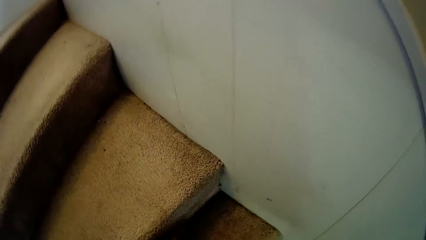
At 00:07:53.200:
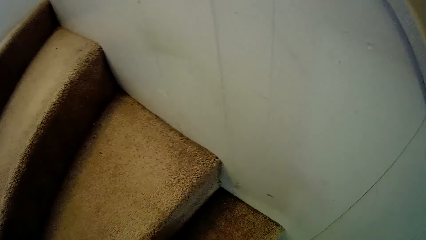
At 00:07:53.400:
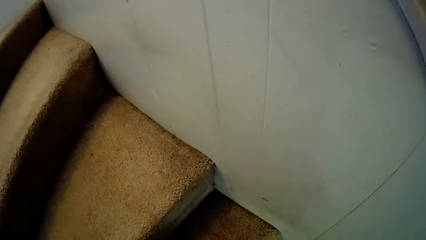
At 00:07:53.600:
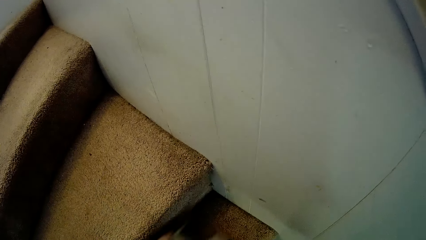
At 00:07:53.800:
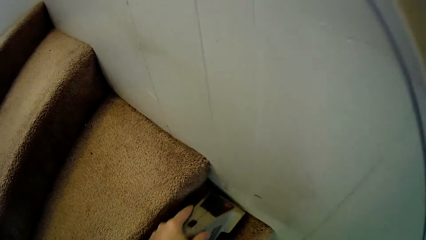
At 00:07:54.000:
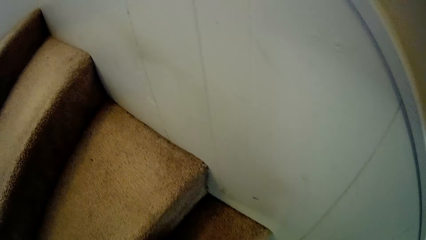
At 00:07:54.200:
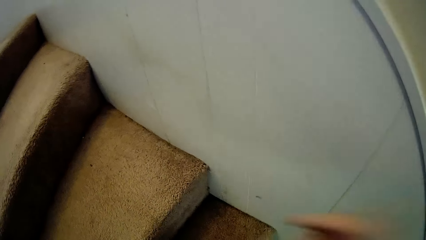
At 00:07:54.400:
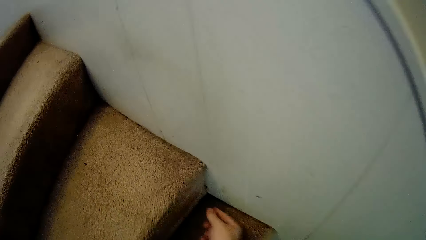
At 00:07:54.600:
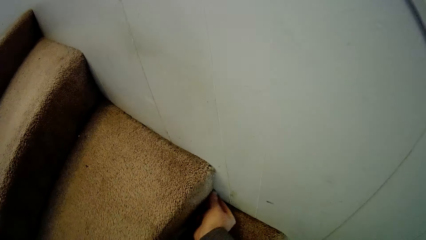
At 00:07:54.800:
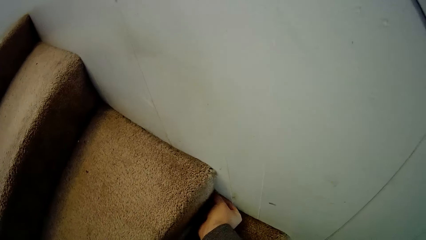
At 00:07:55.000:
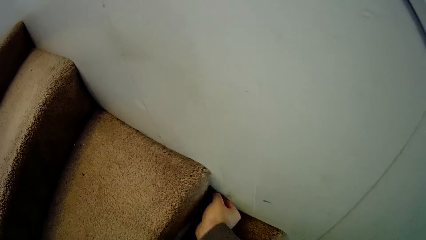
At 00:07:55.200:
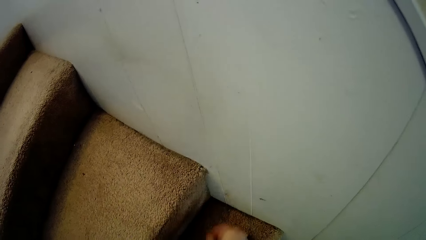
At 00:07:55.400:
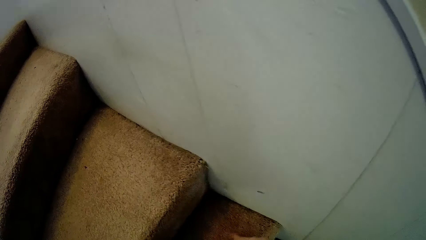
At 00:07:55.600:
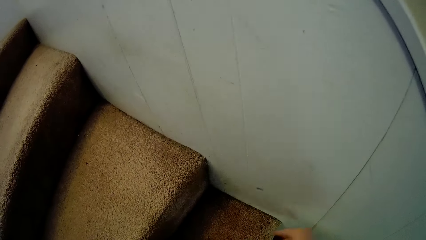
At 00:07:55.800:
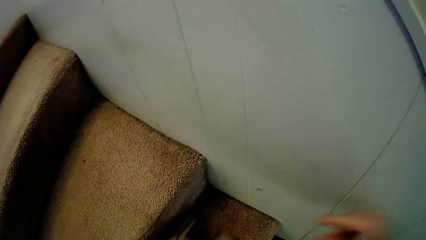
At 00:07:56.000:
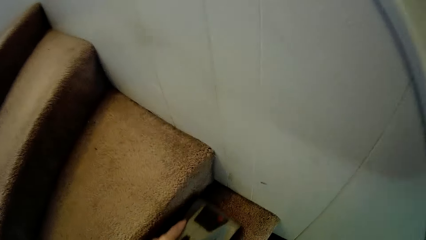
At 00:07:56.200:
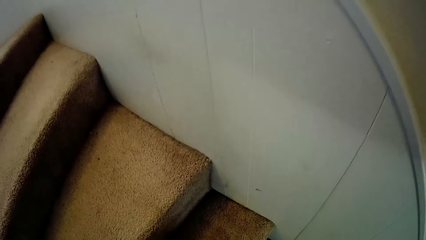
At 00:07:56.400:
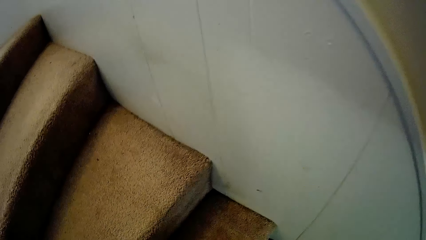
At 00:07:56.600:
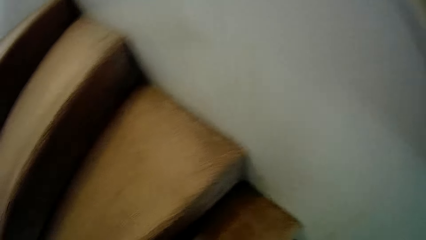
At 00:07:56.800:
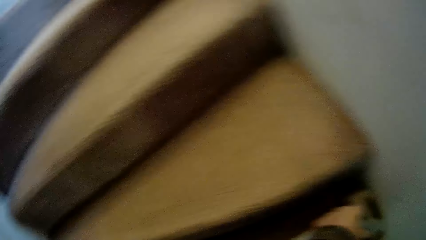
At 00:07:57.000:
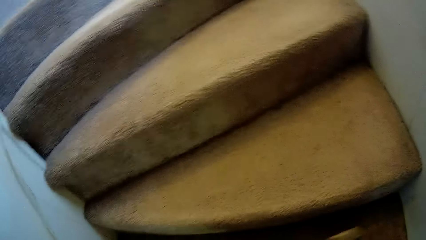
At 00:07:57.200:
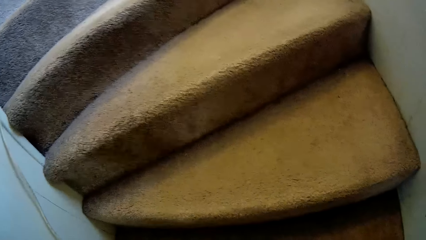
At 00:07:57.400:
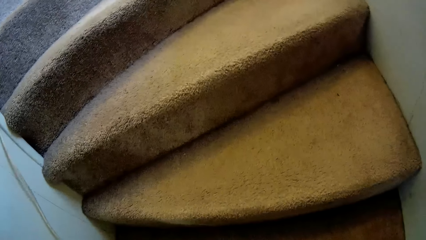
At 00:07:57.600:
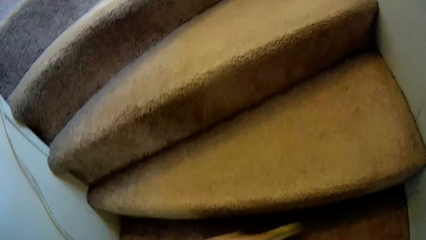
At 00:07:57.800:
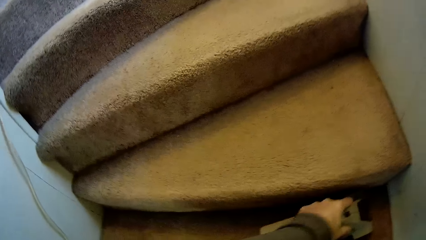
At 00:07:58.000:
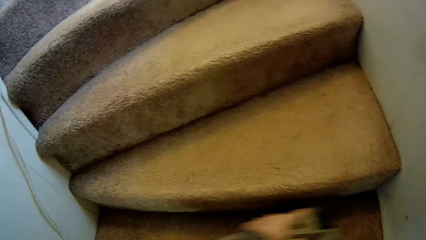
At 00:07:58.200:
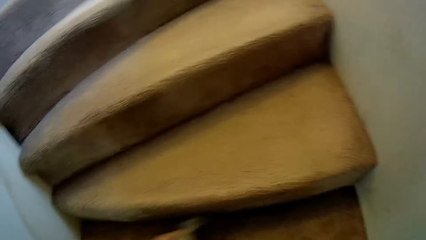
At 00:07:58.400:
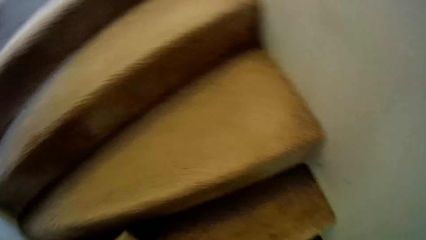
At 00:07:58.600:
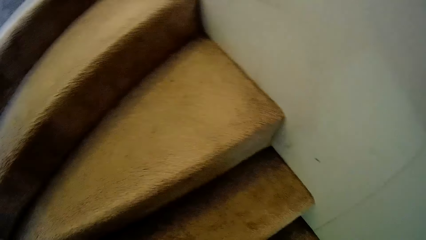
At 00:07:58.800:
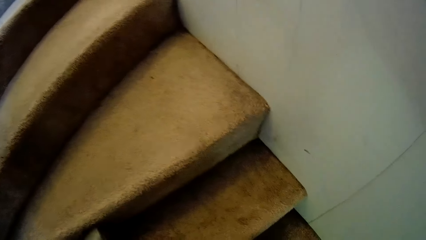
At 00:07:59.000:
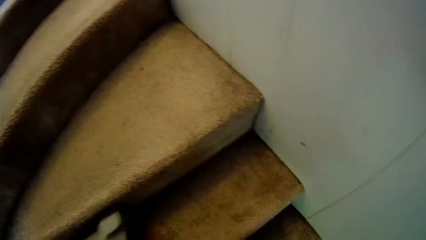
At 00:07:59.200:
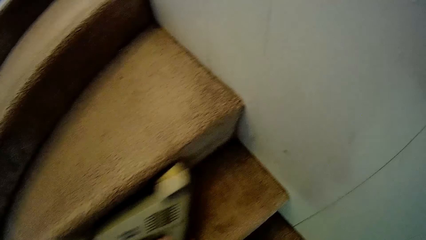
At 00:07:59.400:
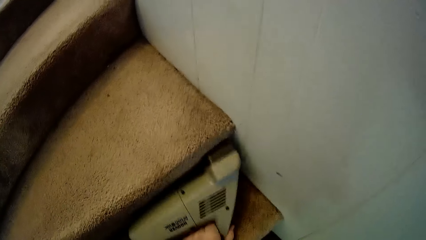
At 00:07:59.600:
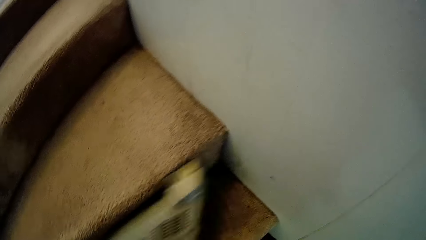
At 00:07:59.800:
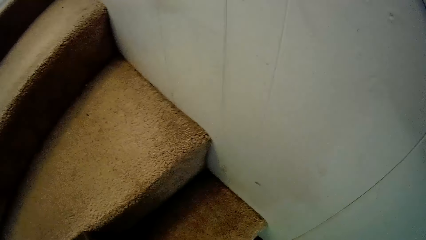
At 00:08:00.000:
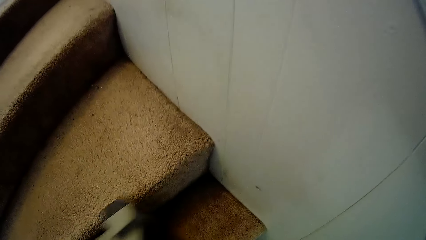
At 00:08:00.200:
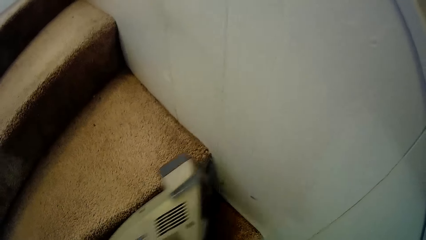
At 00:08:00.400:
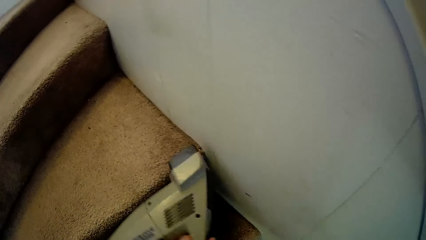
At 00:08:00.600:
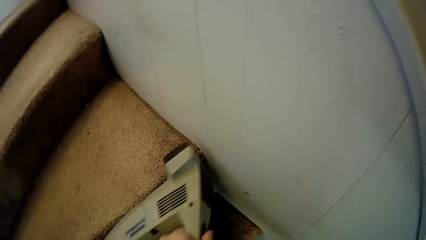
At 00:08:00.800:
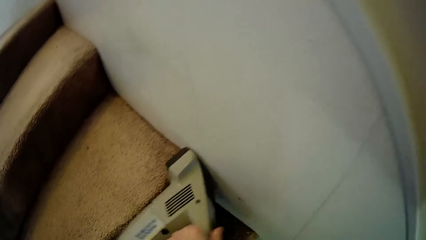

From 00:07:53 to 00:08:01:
The camera wearer picks something. They clean the staircase carpet.

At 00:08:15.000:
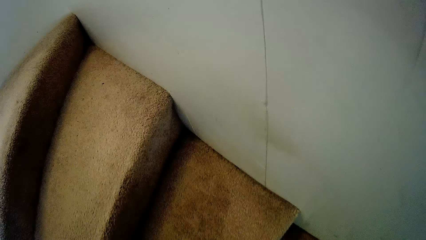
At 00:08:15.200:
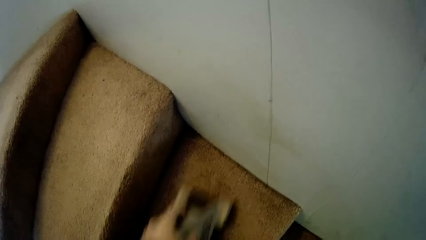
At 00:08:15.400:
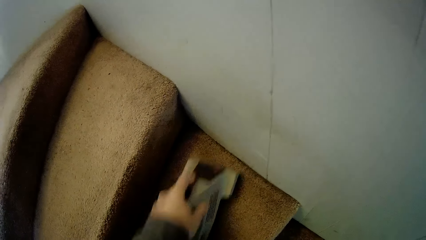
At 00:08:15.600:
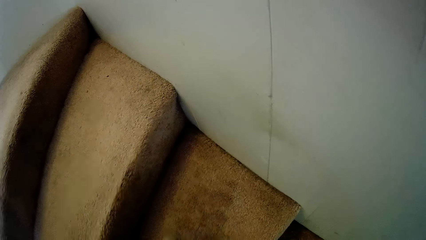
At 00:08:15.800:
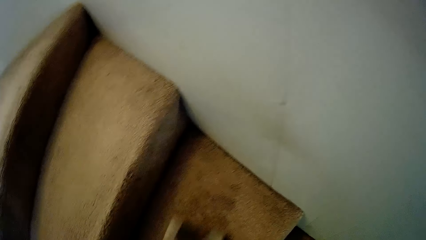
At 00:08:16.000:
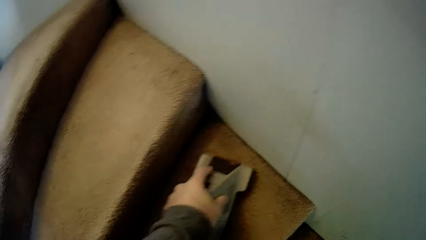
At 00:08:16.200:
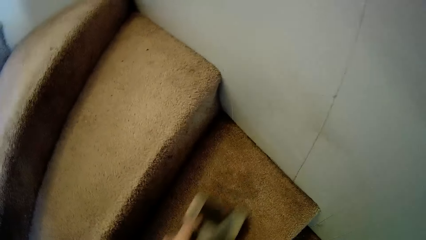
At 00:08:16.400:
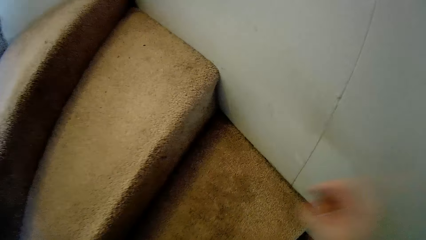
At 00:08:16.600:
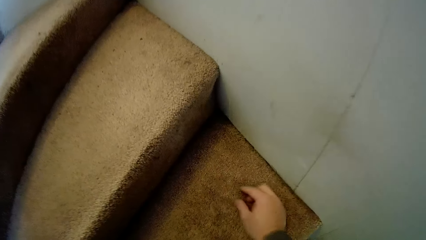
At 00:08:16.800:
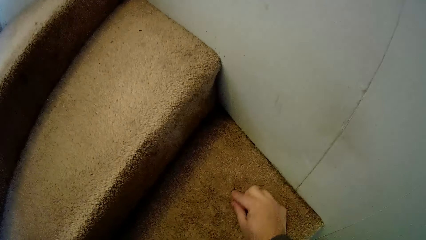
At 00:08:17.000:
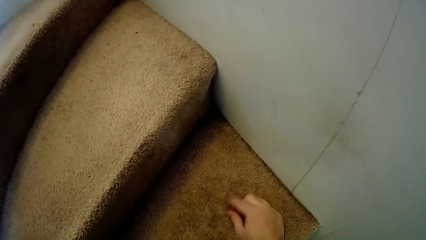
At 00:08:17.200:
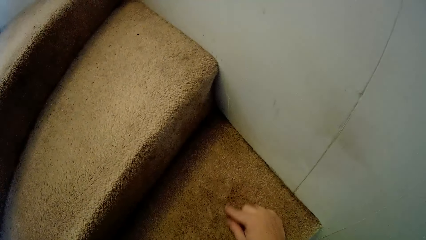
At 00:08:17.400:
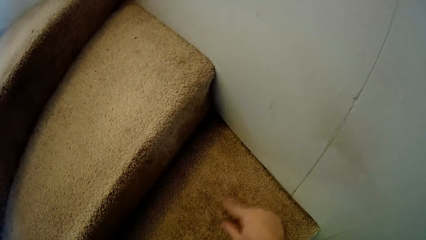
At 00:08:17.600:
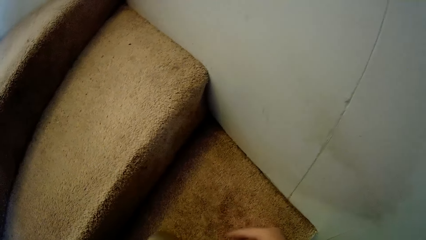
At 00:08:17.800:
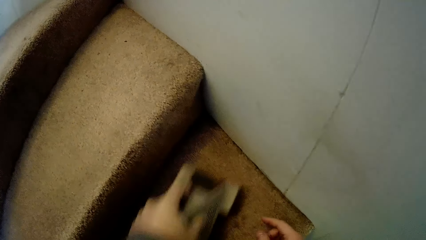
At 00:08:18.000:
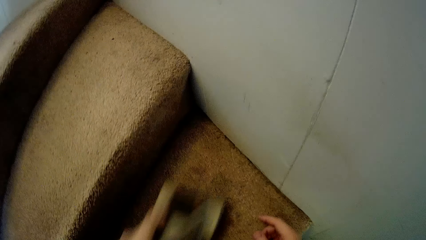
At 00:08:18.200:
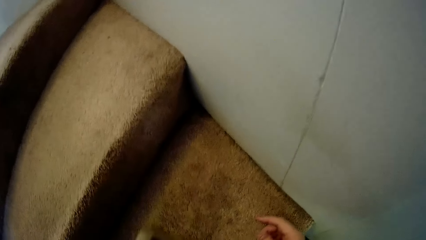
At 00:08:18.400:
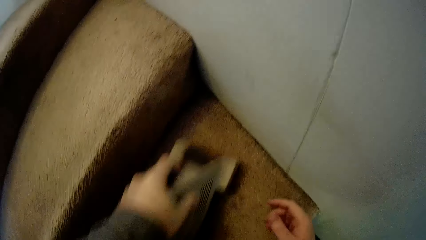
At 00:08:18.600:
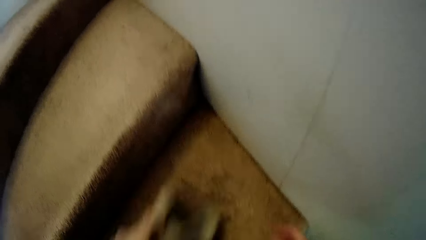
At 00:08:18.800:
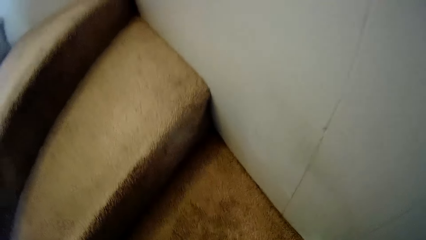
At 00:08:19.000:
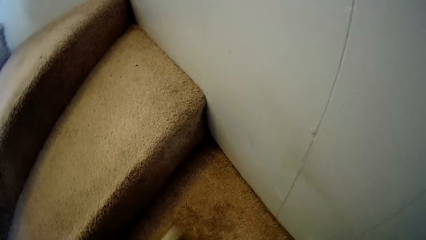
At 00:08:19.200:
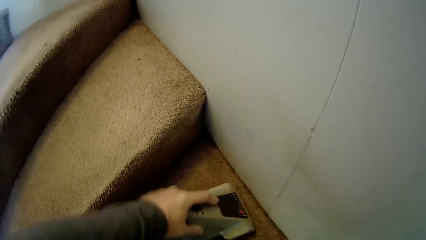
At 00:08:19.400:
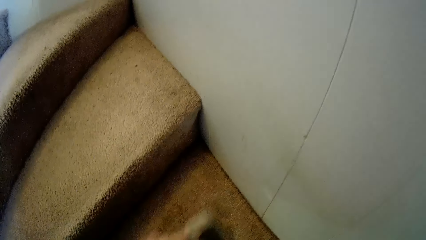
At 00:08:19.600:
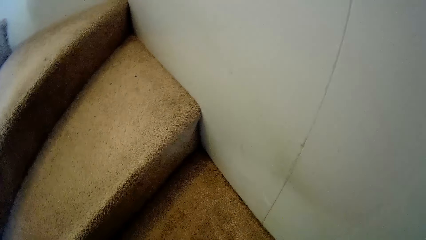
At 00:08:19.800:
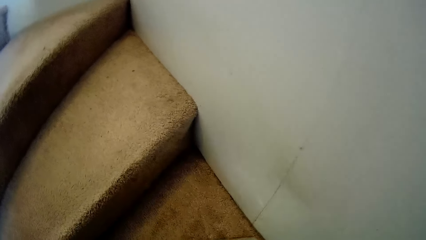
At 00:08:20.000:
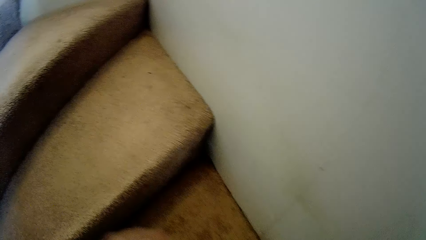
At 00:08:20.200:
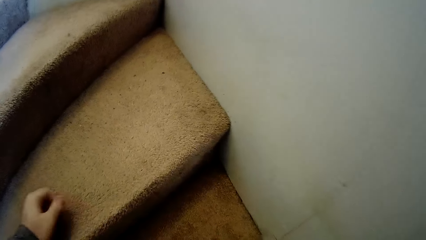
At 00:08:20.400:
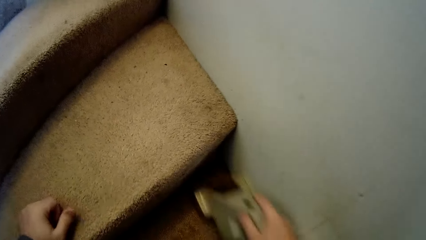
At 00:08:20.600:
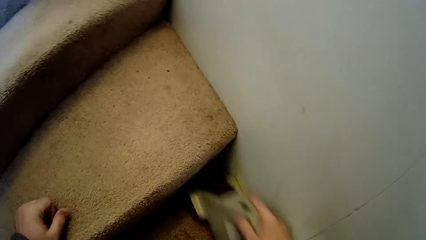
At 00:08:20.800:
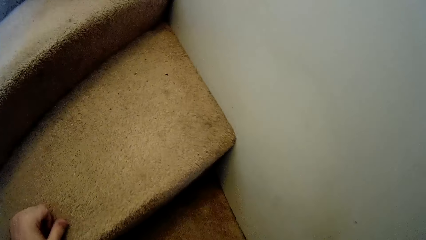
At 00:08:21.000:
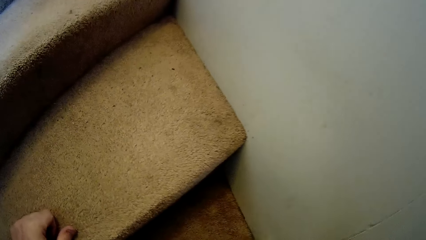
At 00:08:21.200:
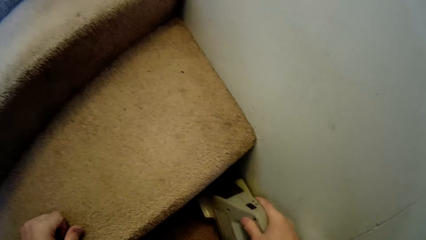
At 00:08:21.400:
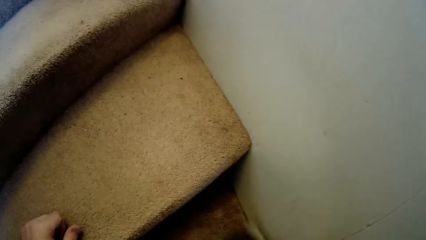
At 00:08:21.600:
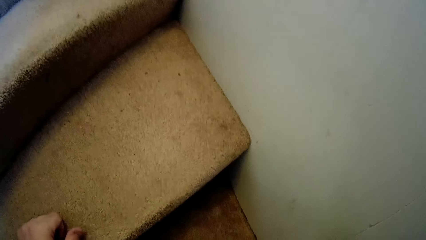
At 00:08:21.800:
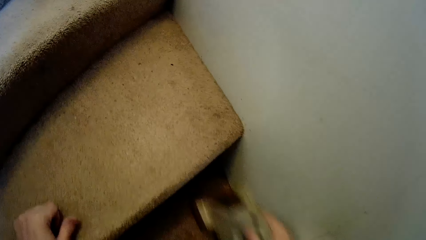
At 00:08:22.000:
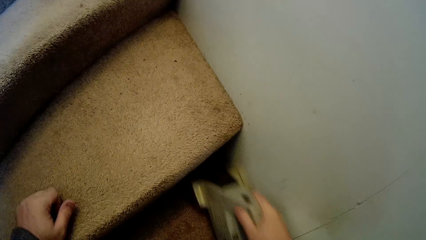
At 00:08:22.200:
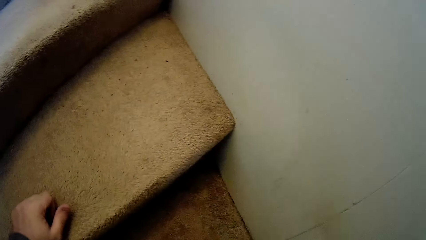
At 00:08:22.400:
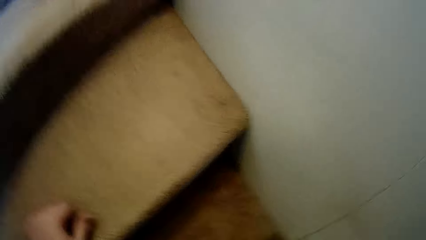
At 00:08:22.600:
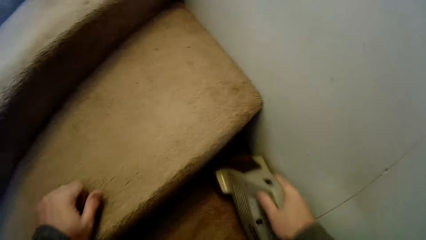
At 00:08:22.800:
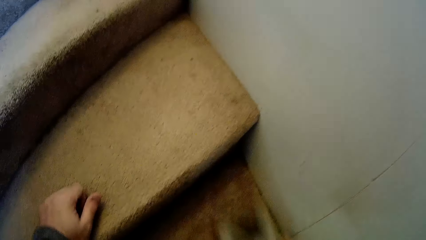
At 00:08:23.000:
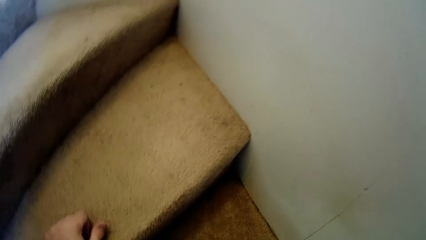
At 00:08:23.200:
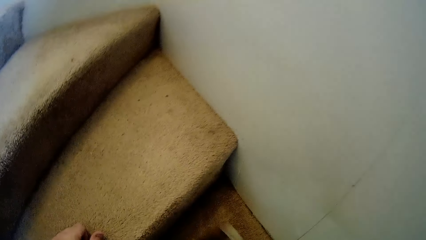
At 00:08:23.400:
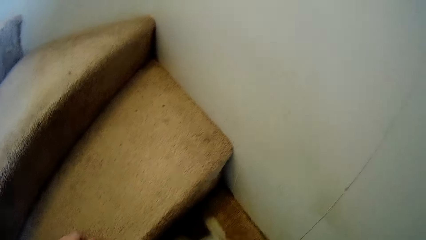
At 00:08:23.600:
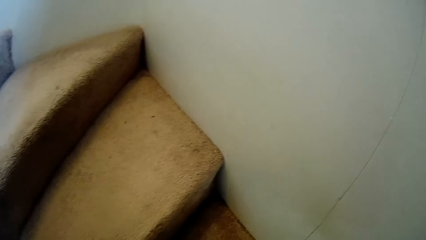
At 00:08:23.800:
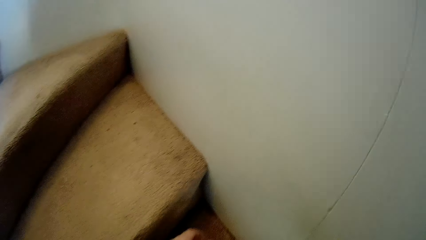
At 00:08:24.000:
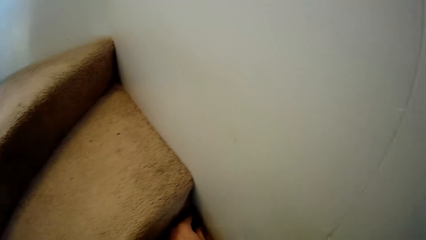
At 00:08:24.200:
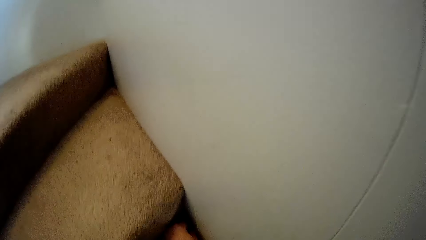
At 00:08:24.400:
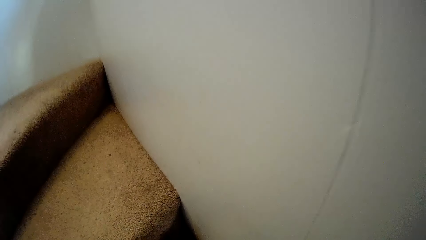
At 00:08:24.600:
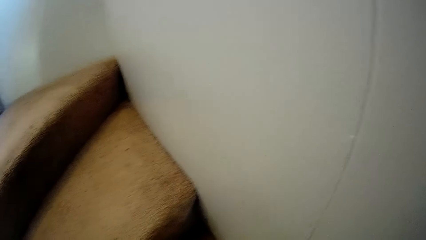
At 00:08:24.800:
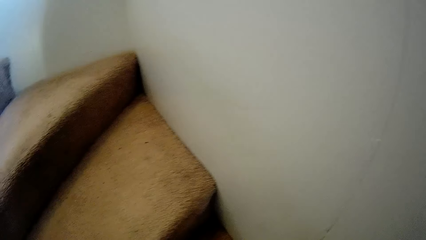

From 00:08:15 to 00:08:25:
The camera wearer touches the carpet. They clean the staircase carpet.
